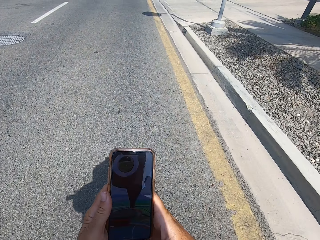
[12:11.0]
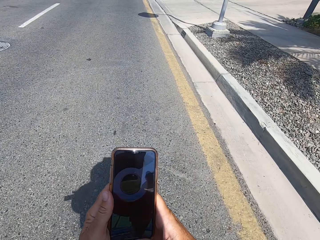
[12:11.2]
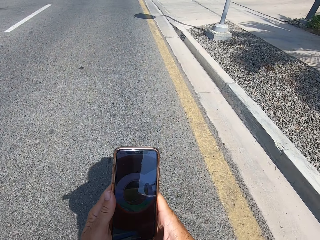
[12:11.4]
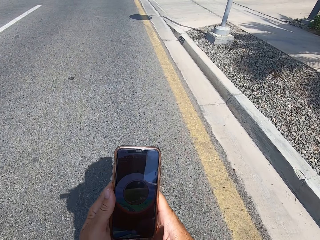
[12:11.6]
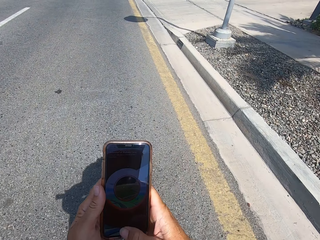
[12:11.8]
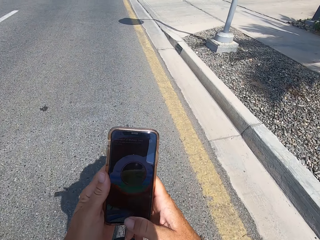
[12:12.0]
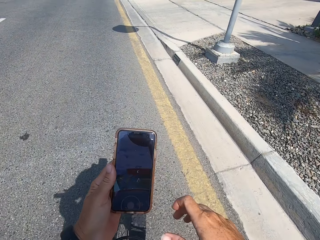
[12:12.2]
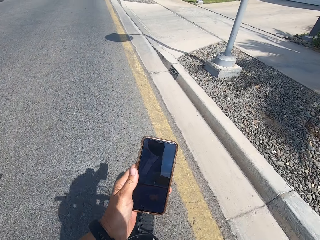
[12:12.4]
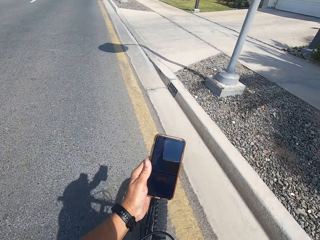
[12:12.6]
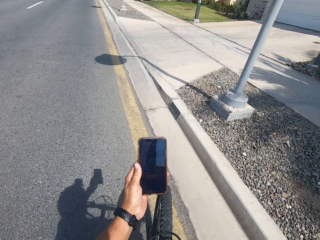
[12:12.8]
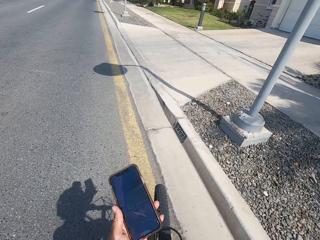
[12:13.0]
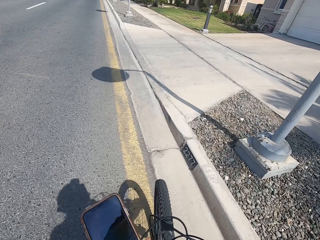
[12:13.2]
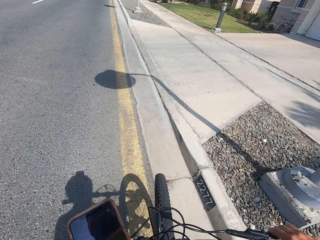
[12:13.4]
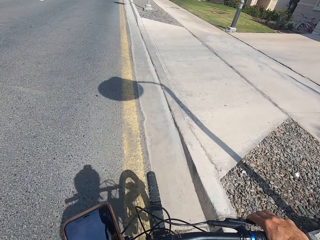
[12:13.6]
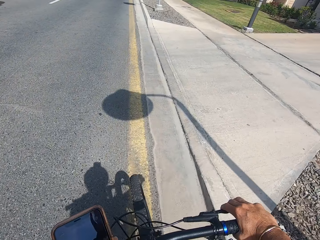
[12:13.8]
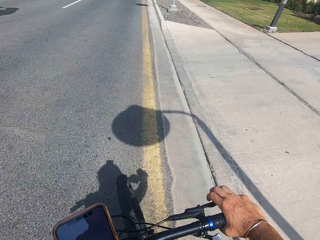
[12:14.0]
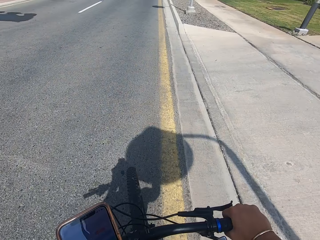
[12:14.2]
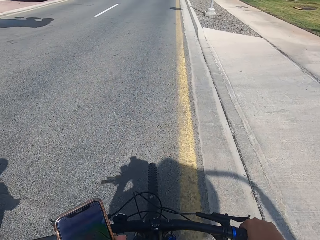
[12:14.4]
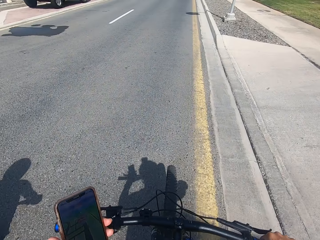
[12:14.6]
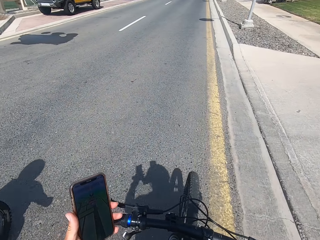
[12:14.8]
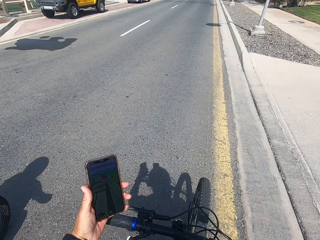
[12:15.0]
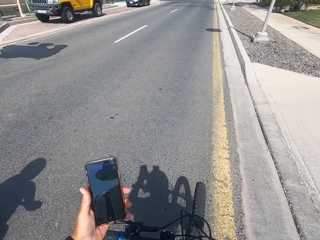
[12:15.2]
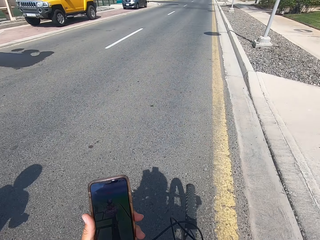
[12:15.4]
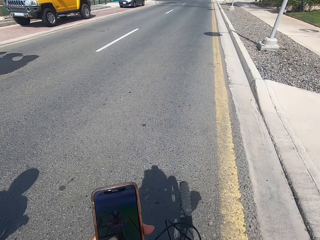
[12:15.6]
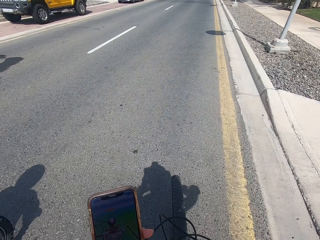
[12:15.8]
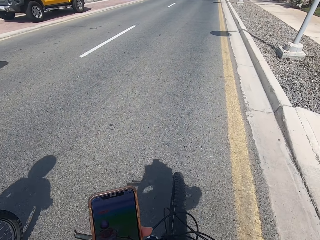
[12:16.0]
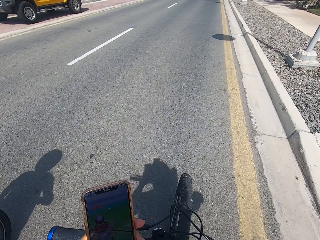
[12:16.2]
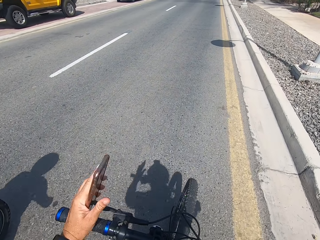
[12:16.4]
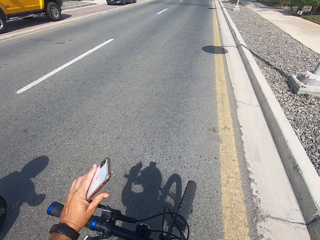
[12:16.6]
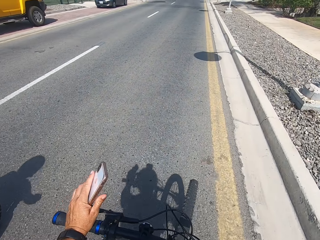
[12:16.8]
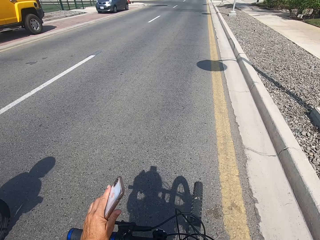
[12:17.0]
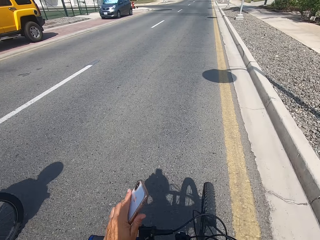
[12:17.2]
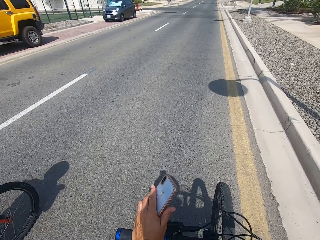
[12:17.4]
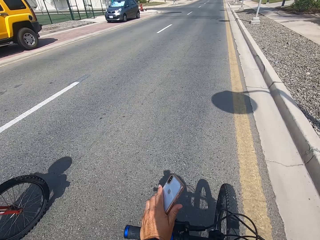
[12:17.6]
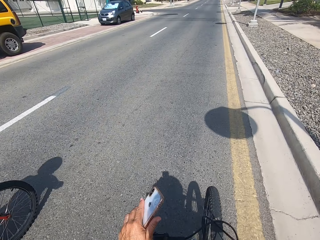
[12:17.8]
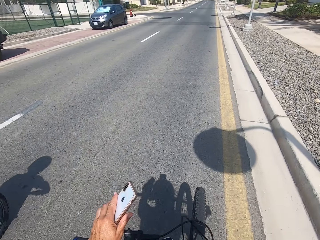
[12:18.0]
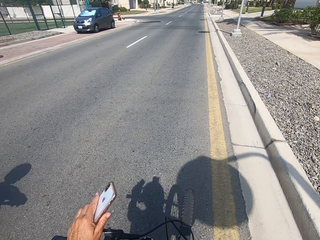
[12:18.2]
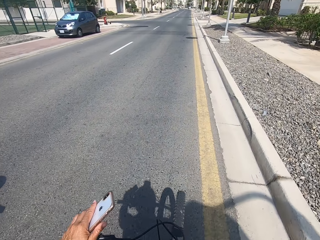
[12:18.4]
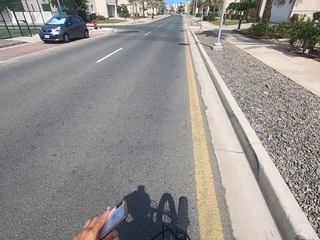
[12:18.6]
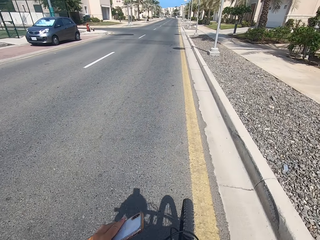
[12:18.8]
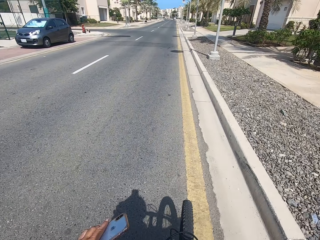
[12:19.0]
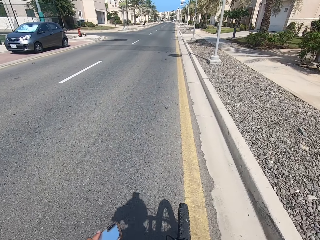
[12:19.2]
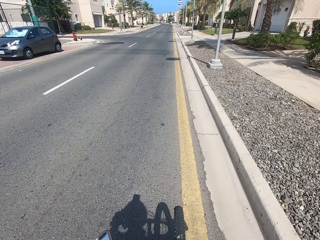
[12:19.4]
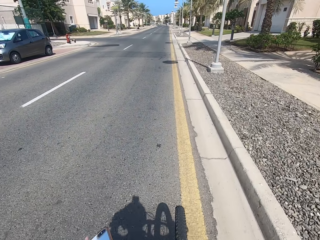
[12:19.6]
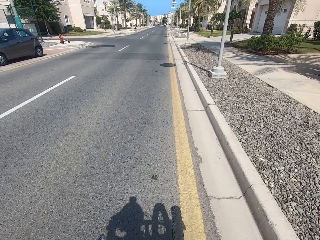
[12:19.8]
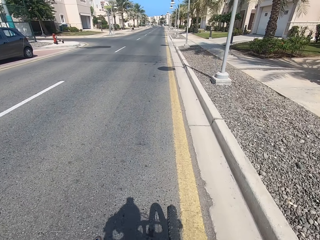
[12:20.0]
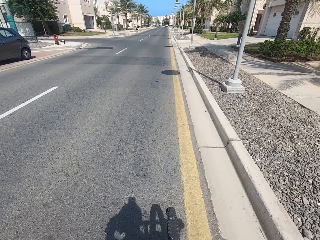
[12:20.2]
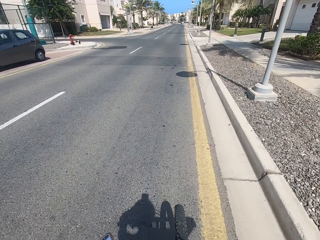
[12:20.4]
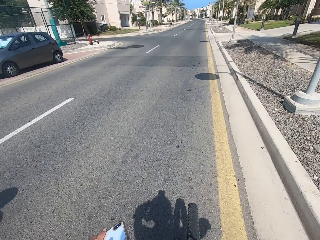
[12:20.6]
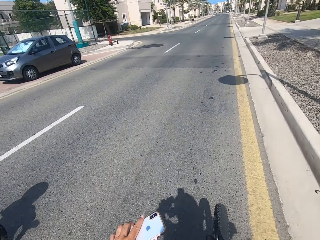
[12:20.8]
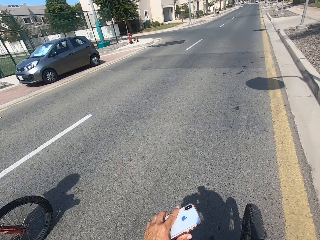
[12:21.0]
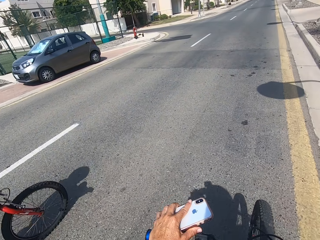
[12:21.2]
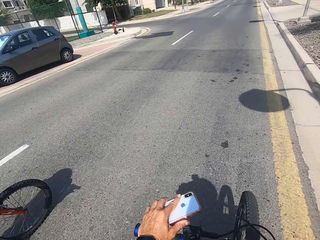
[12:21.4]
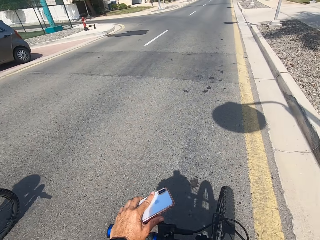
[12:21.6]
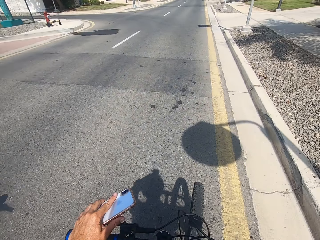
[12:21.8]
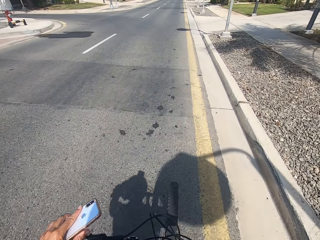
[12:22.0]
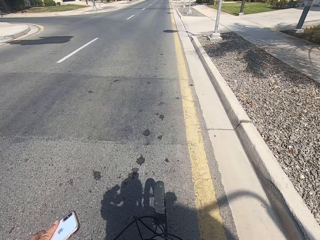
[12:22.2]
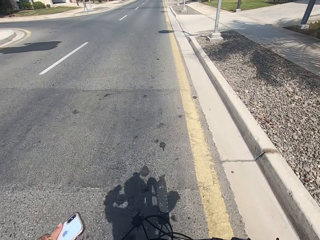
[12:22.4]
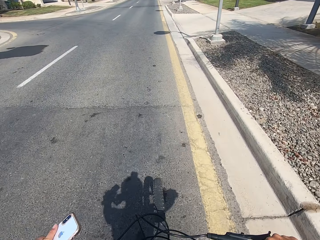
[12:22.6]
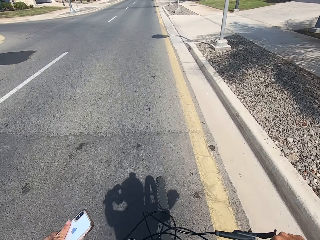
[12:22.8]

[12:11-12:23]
The camera wearer rides the bicycle.

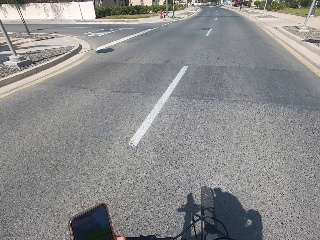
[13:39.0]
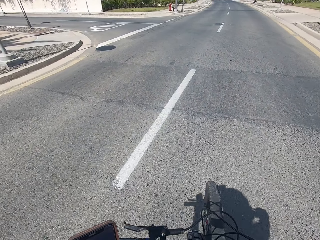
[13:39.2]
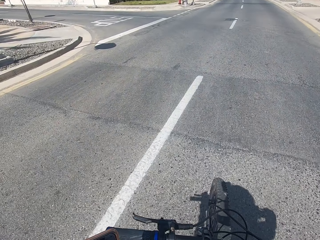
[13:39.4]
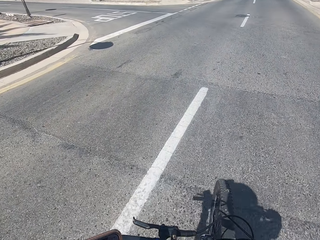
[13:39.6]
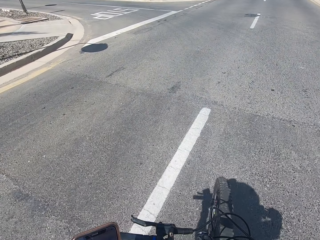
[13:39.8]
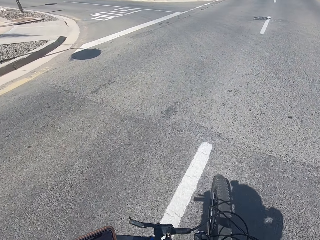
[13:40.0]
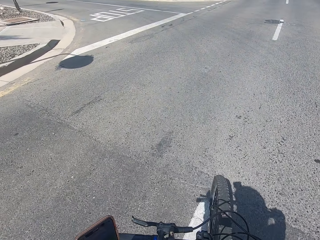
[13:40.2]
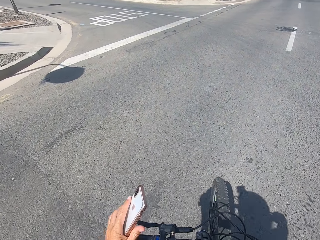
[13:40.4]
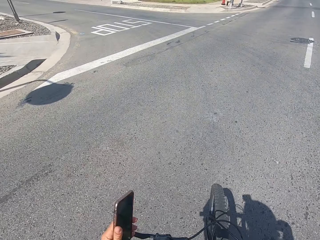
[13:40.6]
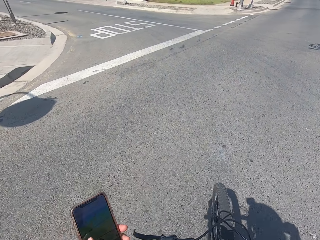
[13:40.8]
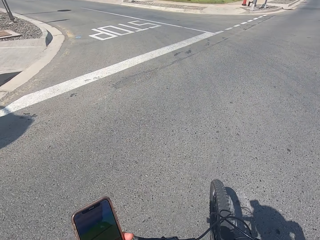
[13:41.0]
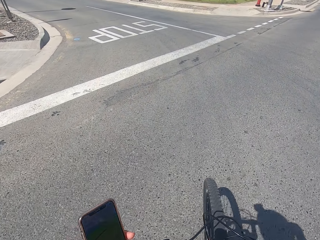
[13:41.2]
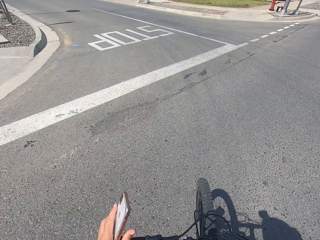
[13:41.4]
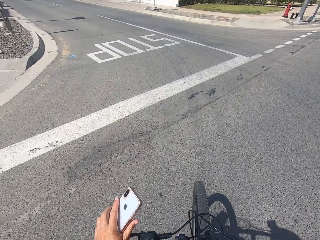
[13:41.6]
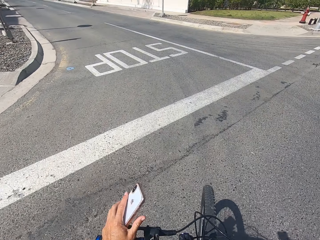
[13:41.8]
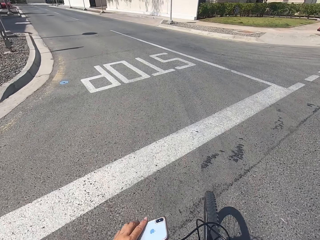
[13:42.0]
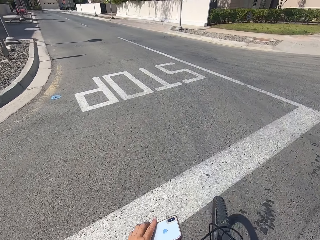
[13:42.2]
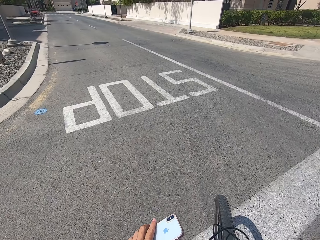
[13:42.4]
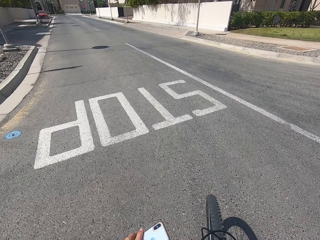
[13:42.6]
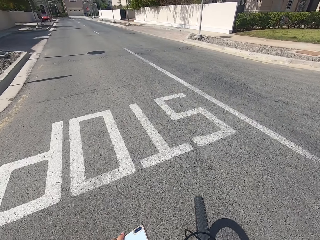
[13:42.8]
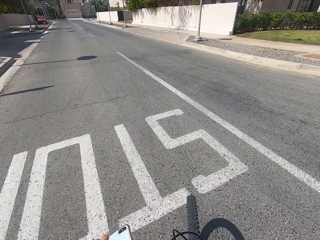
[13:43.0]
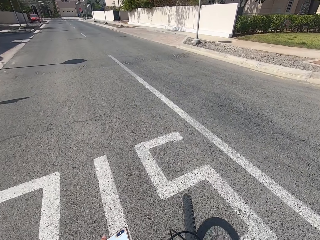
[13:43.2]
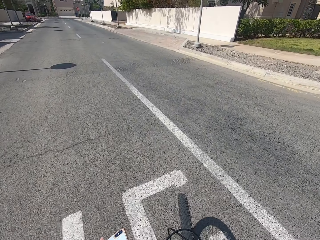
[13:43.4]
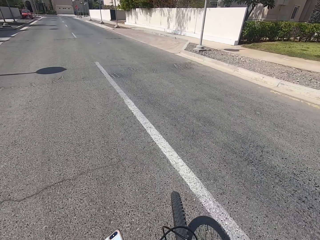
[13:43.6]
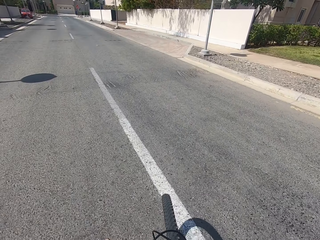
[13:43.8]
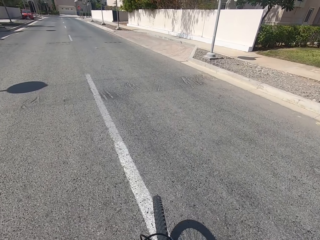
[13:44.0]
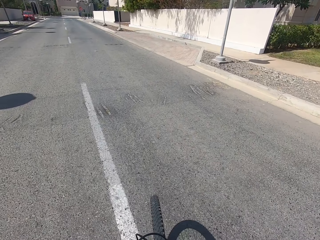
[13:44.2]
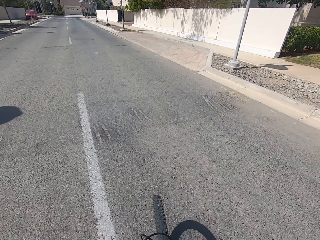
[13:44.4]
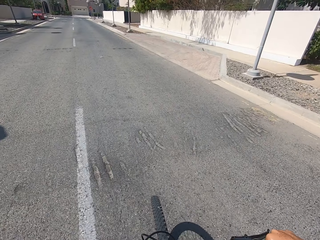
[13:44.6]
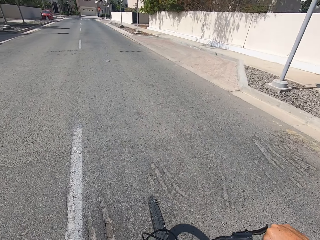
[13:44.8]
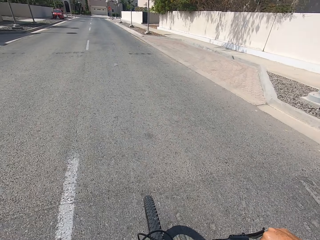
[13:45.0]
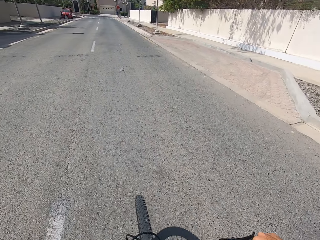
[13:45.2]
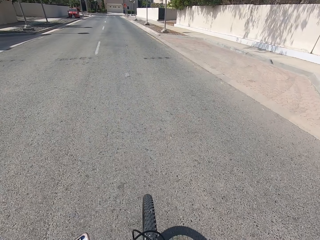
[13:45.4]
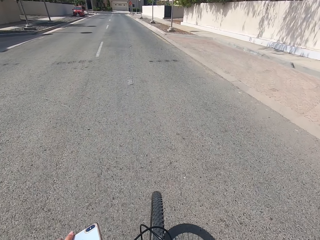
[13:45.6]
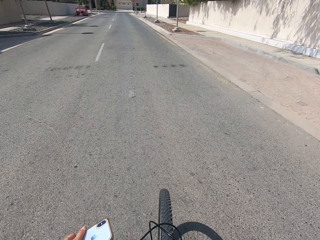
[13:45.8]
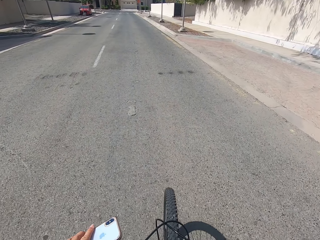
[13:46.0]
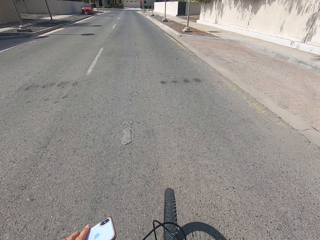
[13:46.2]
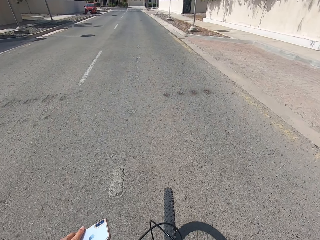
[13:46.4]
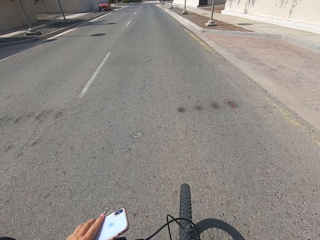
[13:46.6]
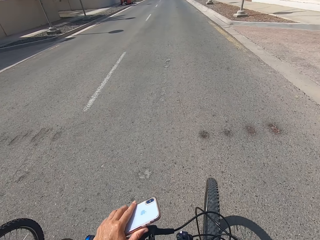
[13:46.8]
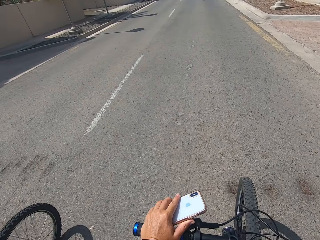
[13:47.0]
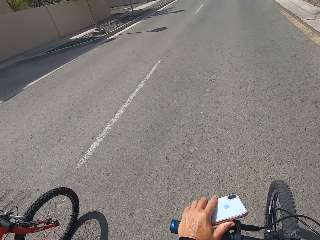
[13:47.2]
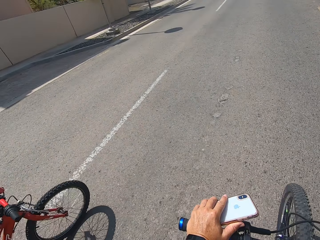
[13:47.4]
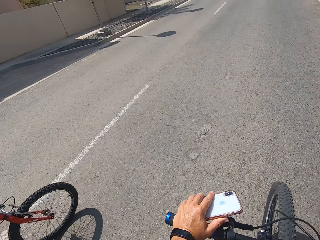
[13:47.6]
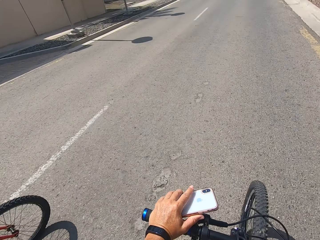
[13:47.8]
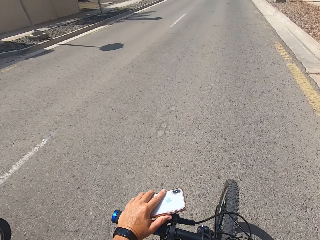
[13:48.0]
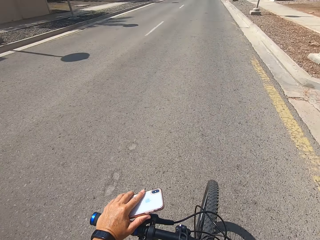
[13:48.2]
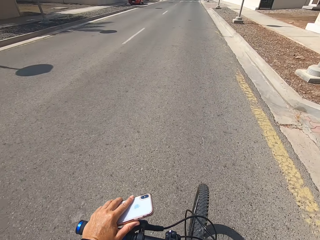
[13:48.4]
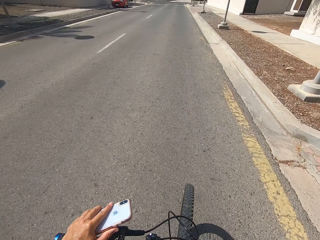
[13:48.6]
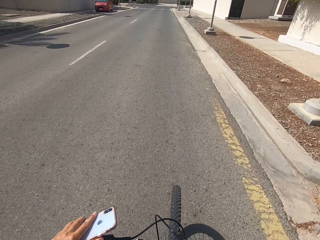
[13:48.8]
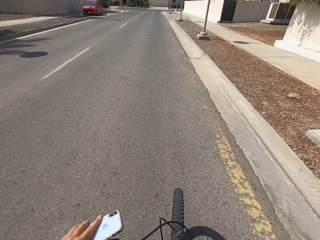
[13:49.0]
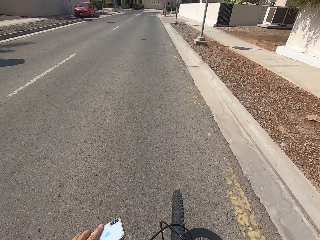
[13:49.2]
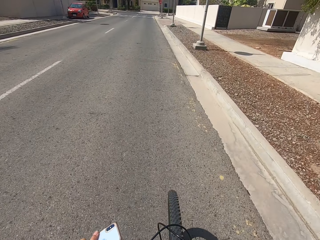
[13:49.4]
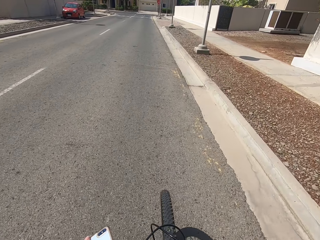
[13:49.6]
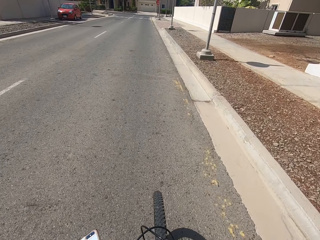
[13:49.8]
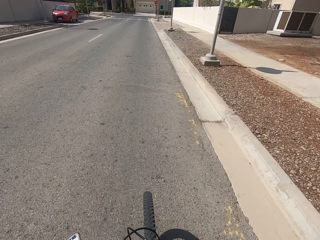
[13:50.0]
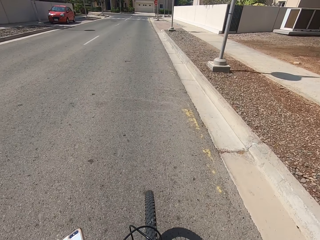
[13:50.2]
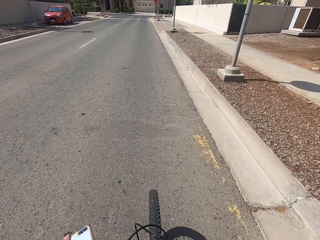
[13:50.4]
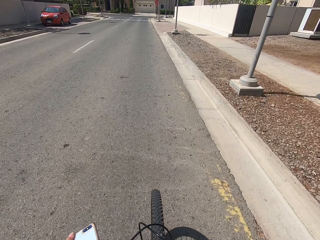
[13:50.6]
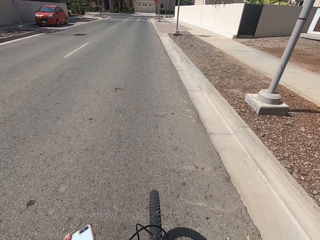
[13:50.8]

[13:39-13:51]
The camera wearer looks at the phone.
